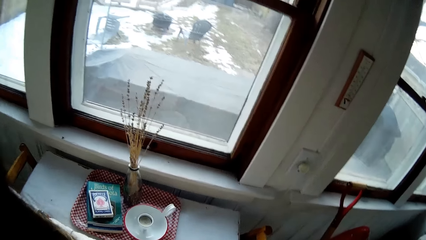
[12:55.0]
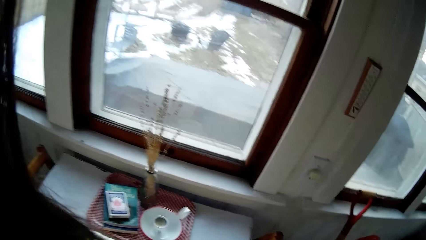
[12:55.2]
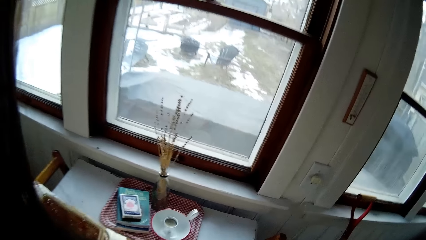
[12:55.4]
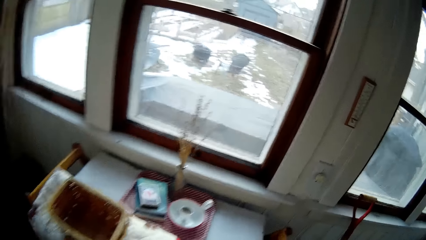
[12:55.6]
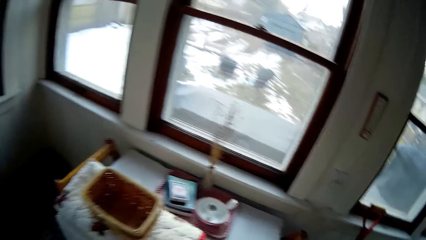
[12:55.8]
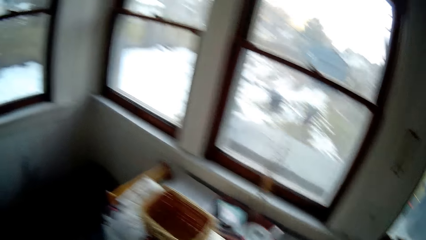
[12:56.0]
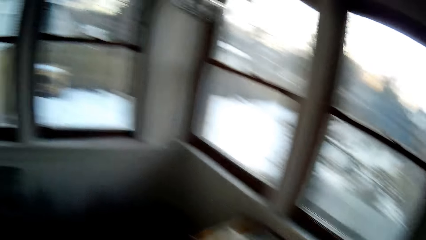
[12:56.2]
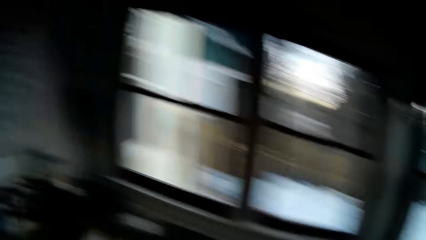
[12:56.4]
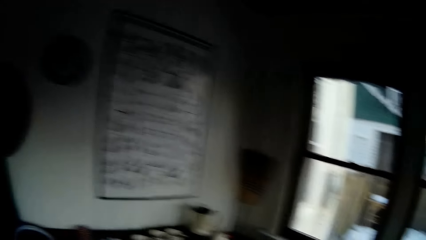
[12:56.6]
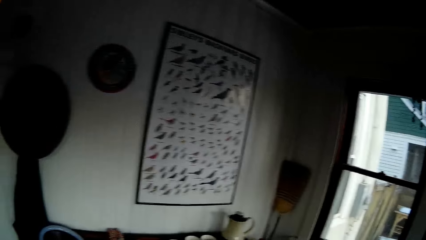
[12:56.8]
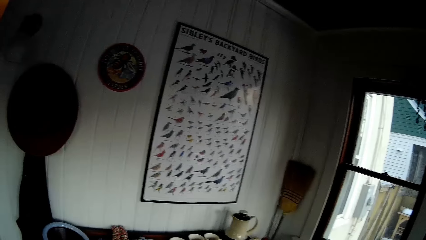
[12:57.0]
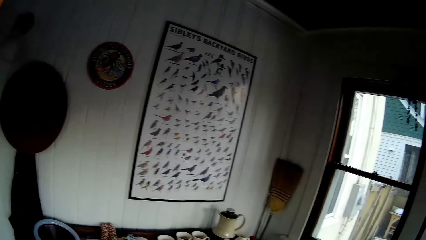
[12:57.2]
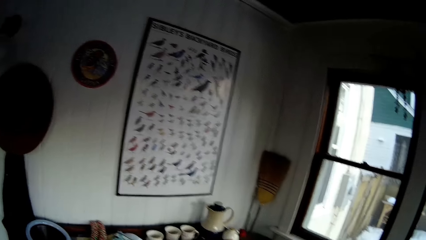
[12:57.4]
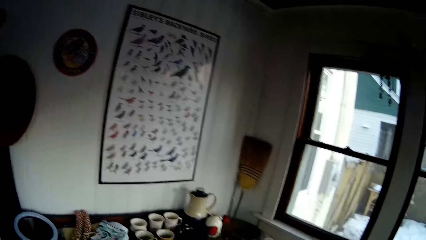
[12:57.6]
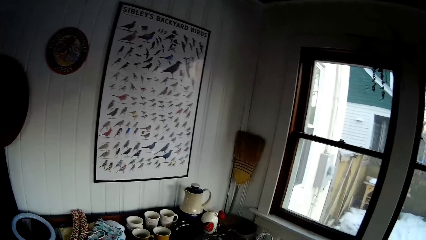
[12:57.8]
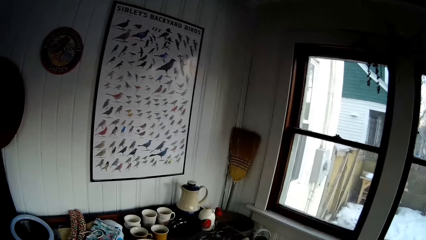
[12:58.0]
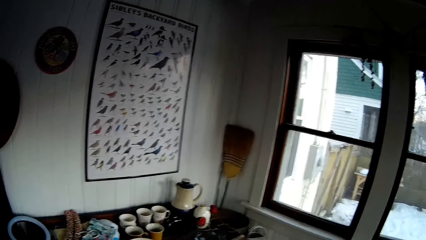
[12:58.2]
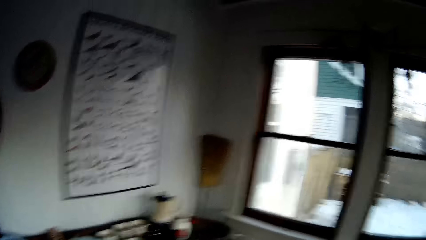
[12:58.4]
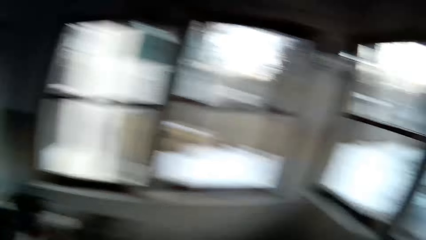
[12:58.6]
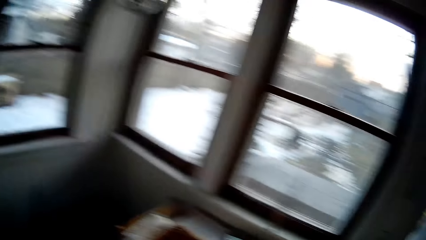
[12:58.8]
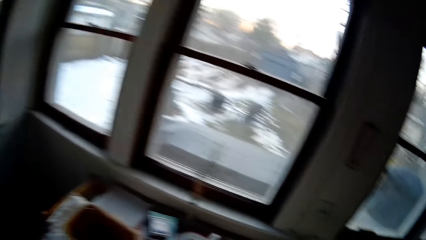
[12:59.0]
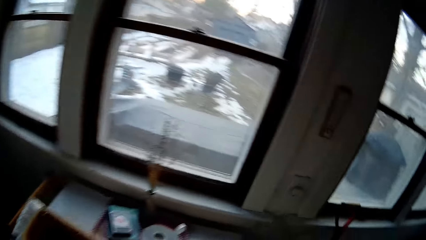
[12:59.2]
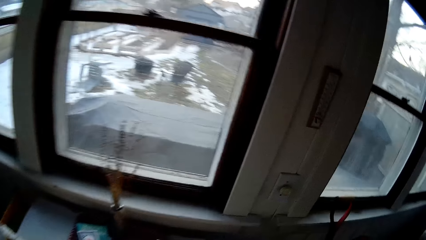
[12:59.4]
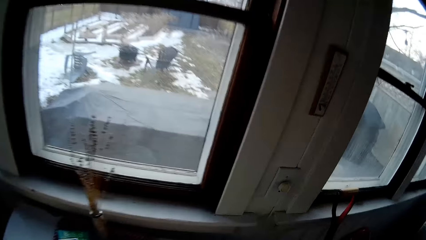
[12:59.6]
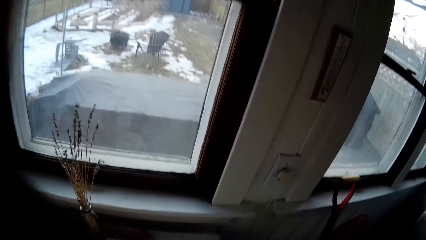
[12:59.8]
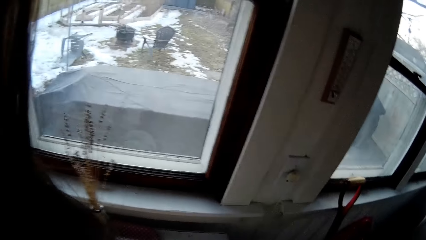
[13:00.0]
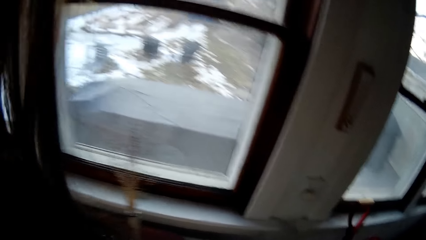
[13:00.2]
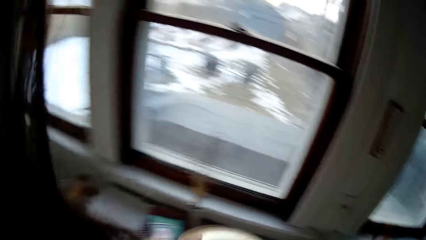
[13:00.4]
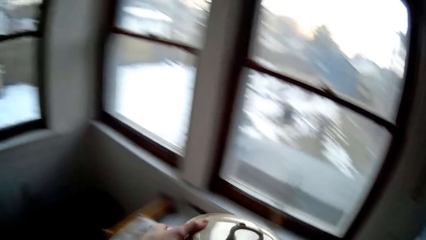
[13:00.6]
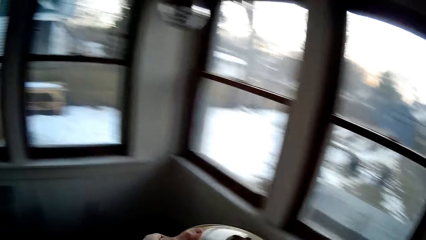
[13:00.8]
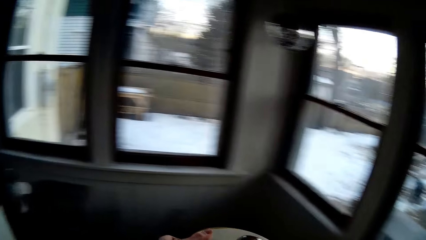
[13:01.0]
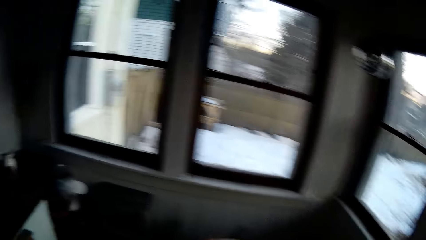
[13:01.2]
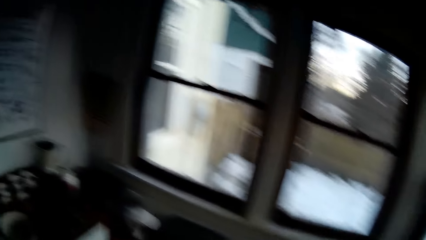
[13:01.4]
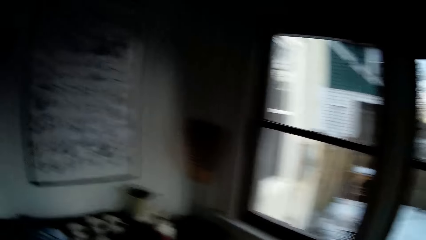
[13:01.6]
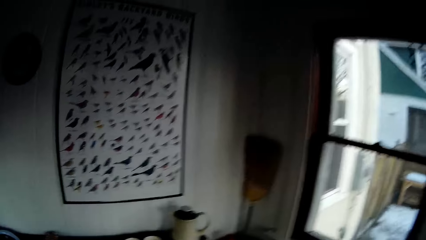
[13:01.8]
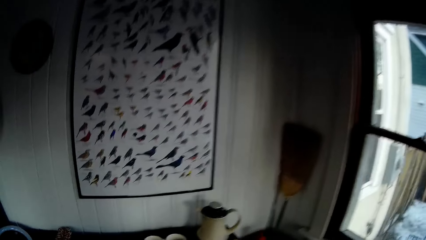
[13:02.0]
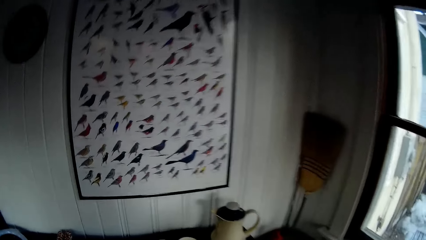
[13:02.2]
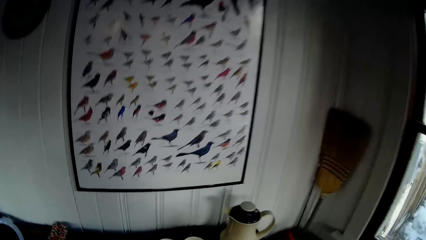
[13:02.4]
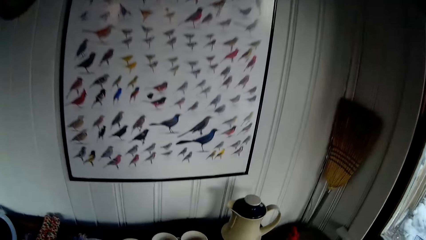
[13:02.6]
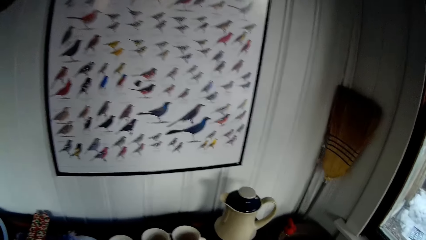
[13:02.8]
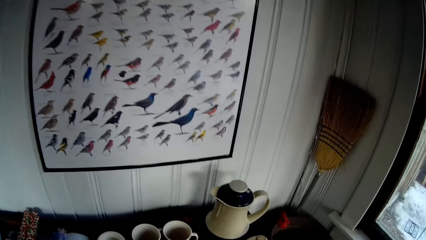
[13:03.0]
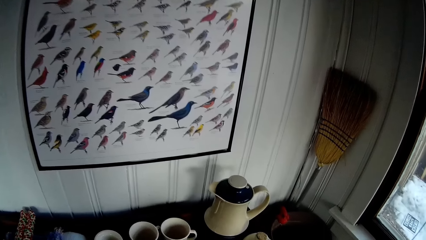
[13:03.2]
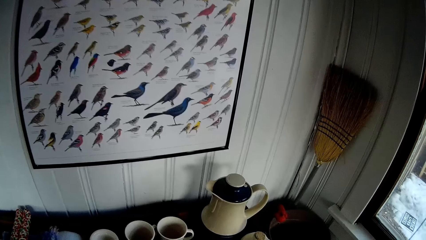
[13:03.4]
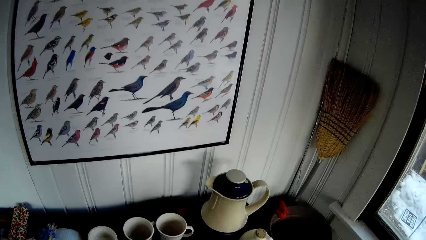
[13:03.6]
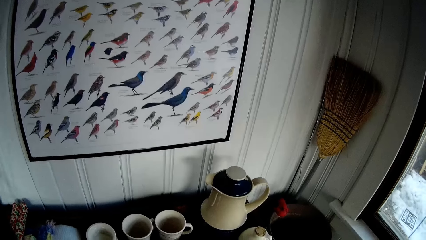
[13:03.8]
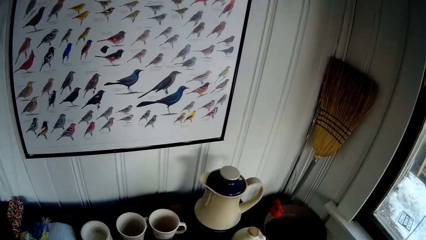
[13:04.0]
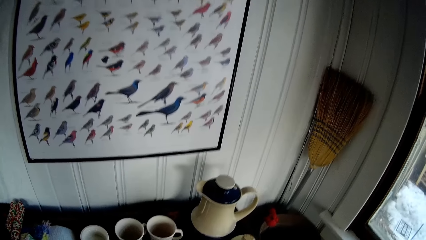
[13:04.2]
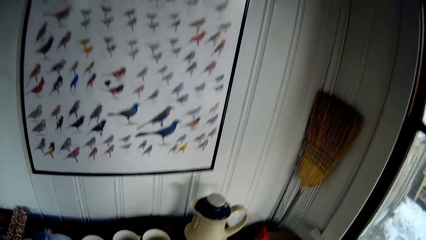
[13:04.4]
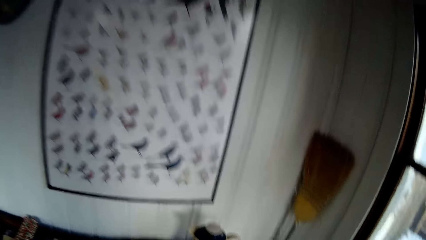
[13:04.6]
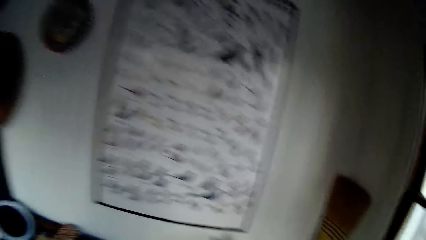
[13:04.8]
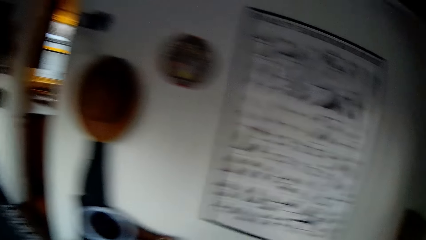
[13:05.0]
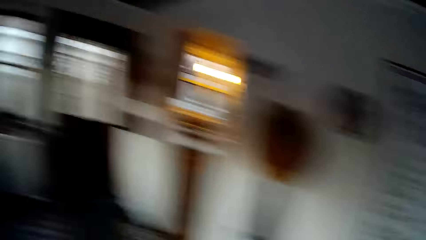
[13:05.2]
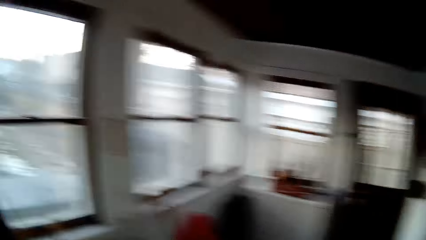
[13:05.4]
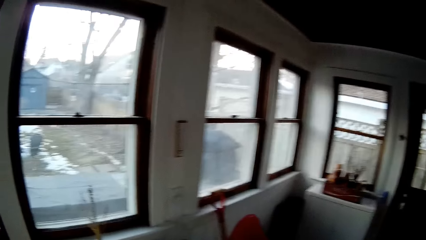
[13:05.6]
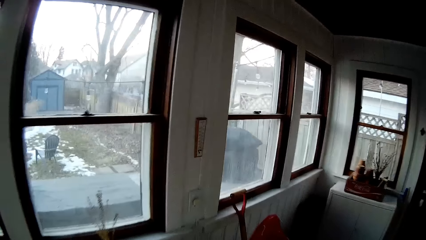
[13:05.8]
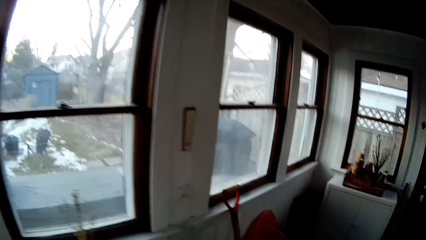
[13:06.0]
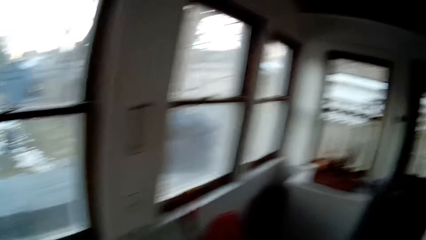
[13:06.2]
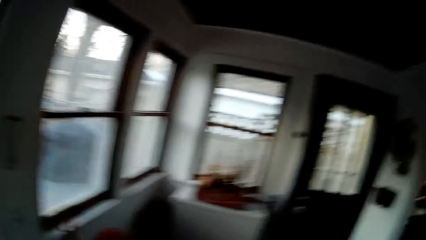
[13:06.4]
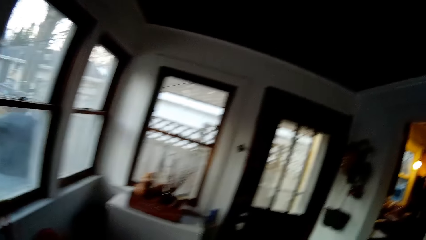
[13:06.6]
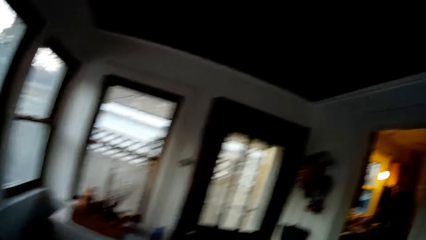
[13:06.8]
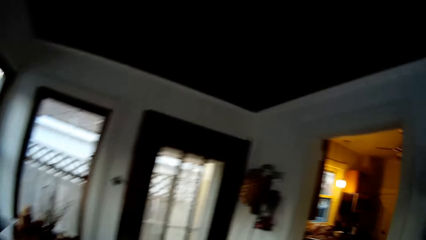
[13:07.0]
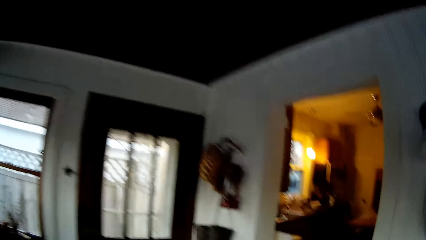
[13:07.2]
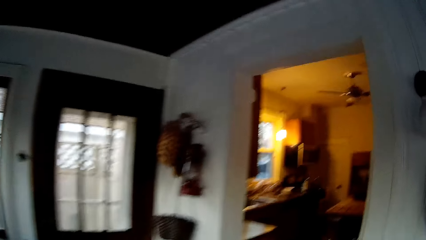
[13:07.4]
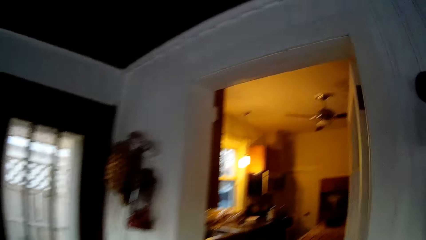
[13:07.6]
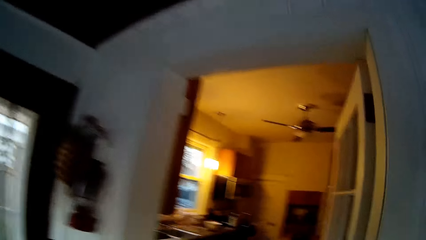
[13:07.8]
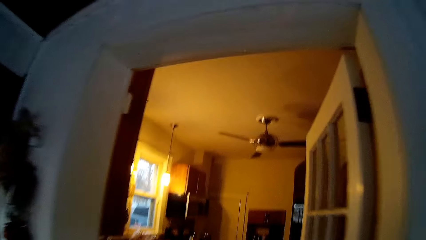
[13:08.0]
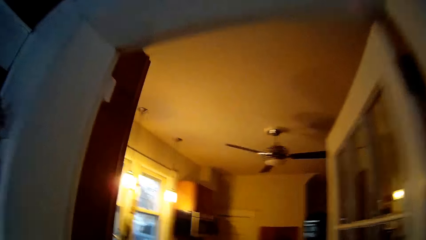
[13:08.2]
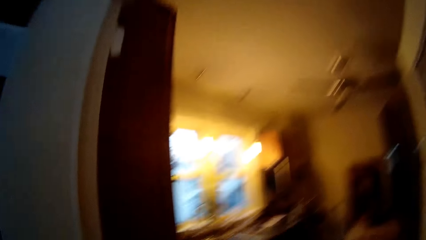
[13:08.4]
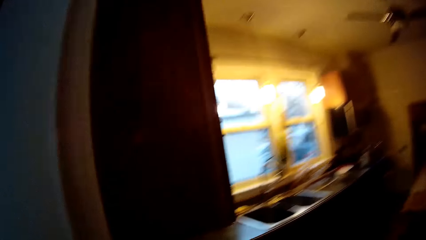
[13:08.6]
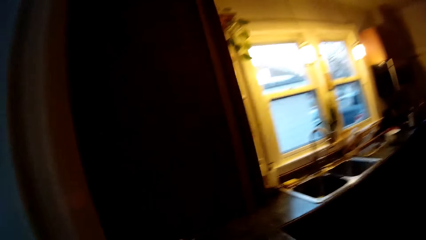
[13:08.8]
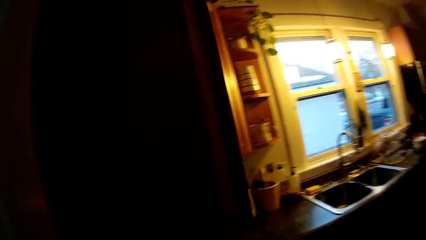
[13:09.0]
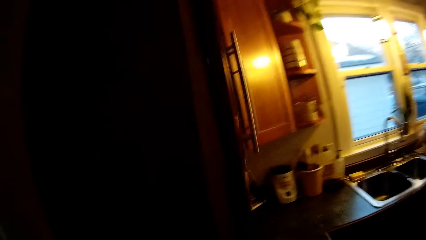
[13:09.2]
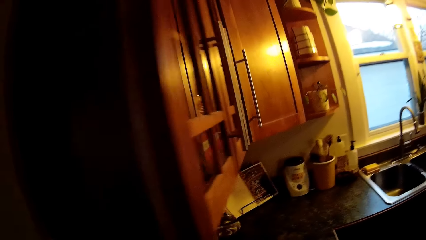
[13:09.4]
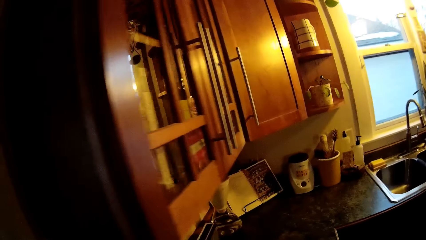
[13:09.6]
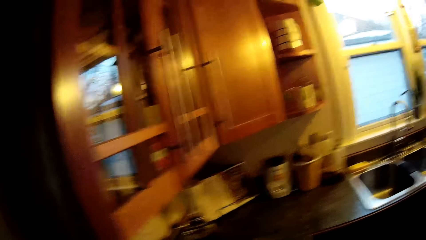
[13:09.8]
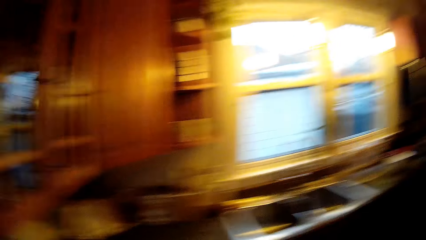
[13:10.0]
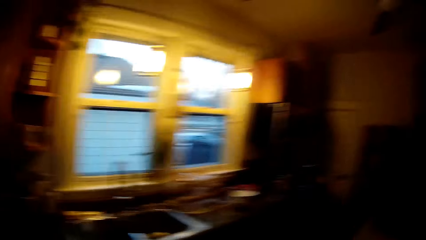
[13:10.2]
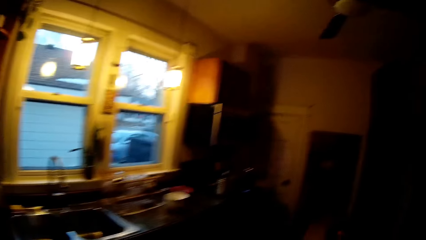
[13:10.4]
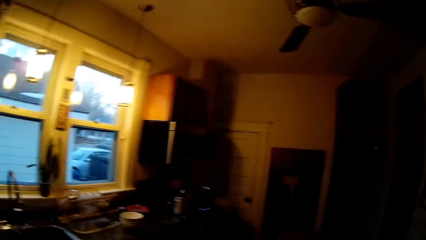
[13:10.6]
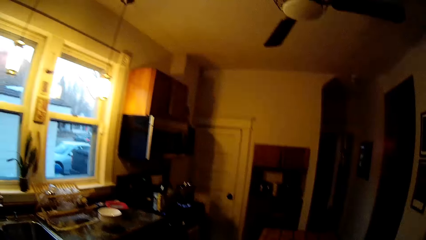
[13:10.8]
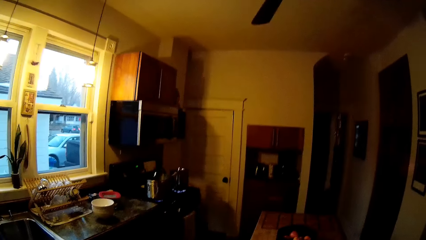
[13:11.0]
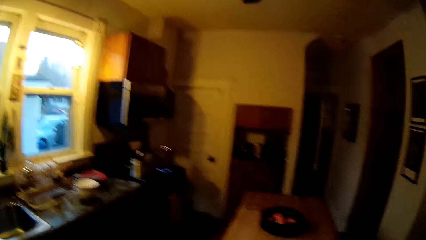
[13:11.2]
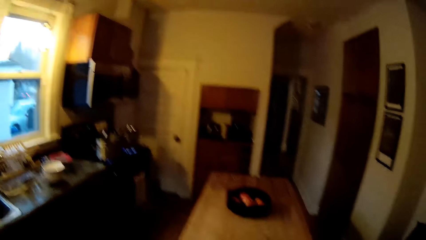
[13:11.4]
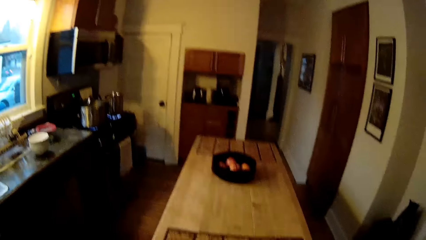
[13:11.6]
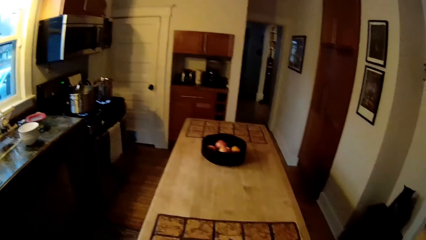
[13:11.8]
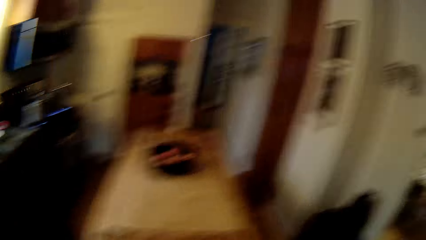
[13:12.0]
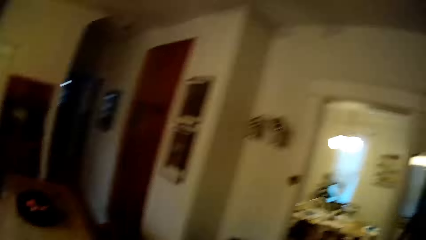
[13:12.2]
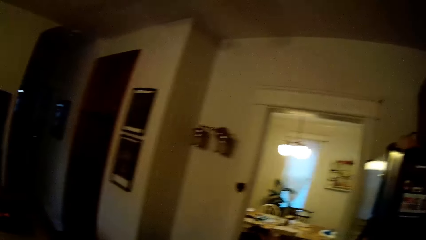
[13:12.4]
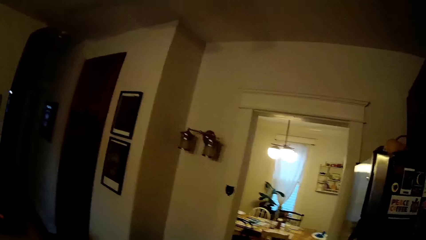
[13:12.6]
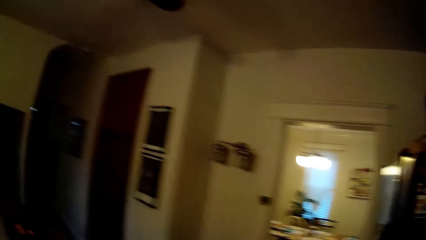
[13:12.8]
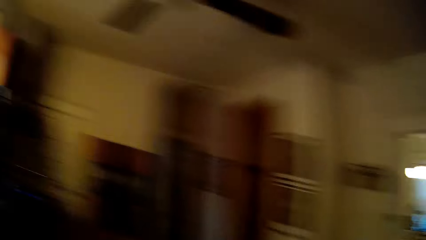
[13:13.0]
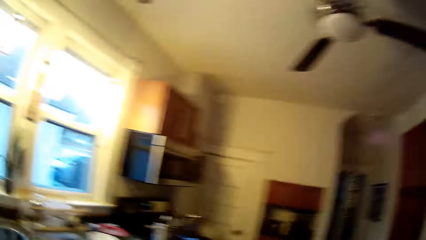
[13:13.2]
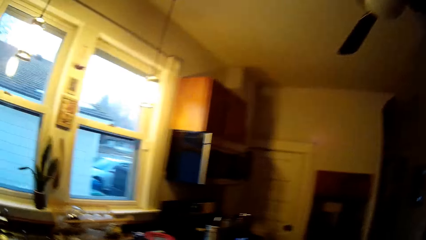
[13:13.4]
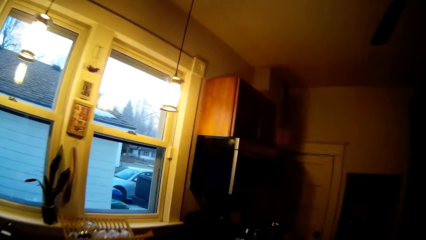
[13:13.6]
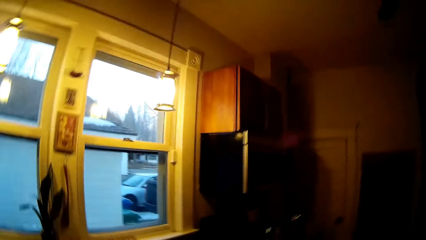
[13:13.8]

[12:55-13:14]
The camera wearer places the ceramic plate on a table with both hands. They place the ceramic plate on the table in the room with both hands. They walk towards the kitchen.
